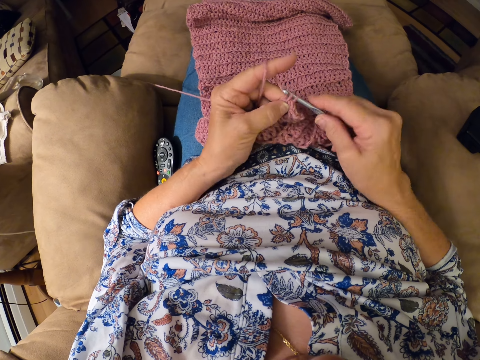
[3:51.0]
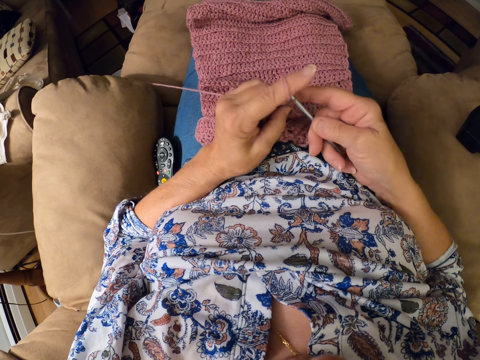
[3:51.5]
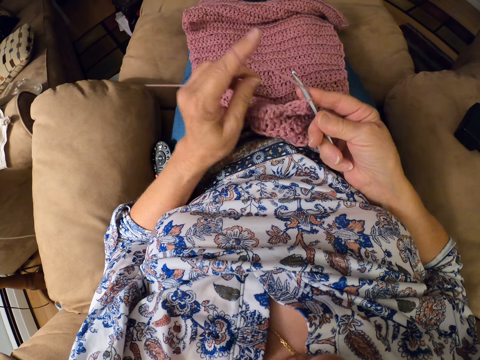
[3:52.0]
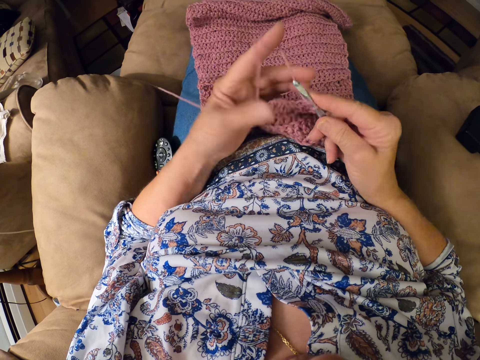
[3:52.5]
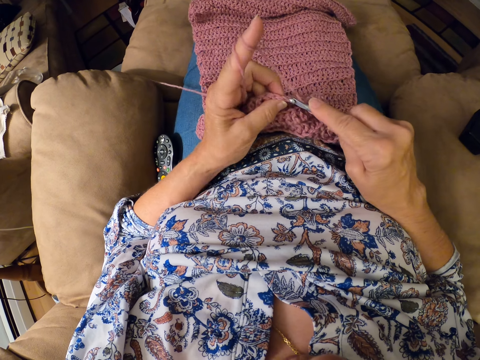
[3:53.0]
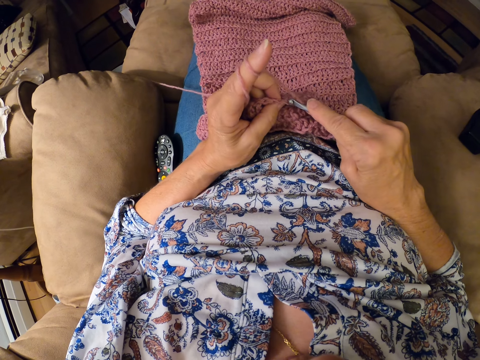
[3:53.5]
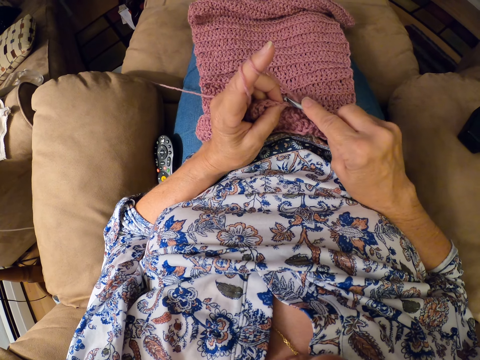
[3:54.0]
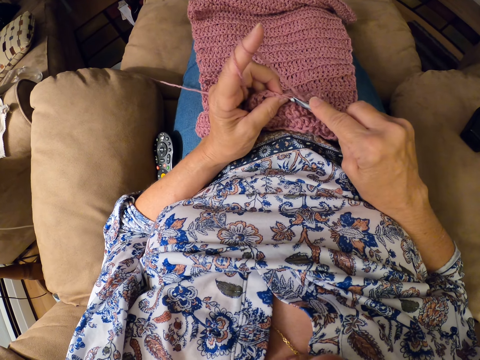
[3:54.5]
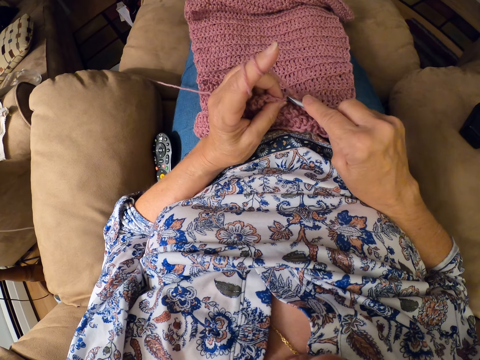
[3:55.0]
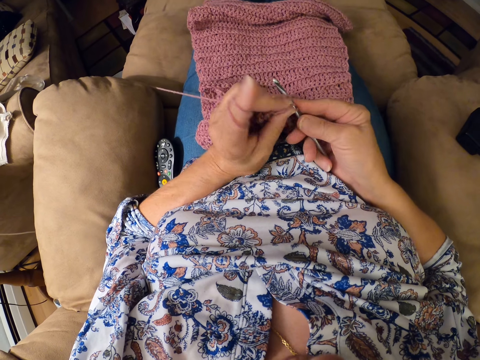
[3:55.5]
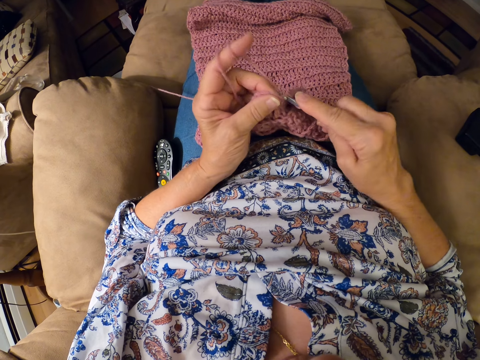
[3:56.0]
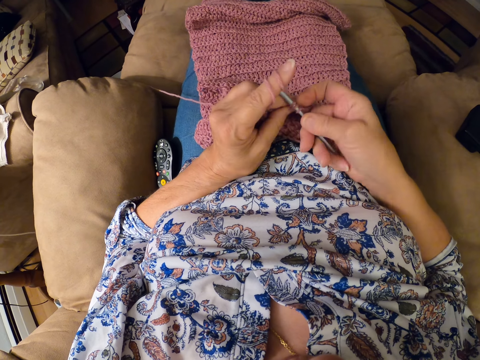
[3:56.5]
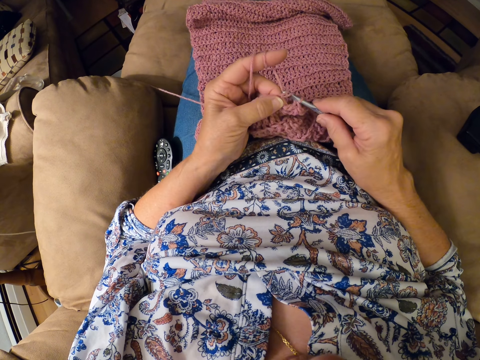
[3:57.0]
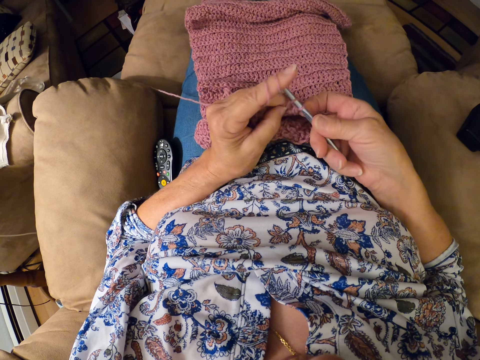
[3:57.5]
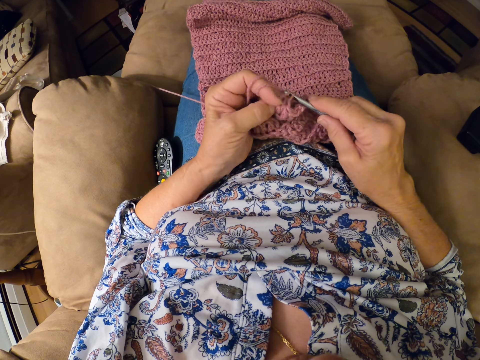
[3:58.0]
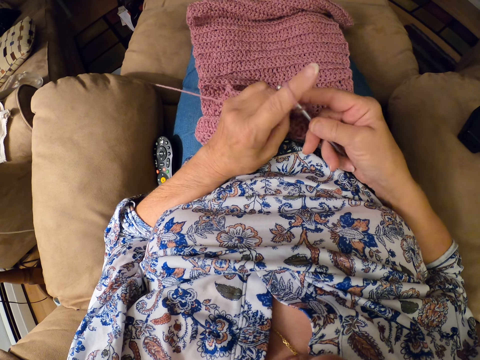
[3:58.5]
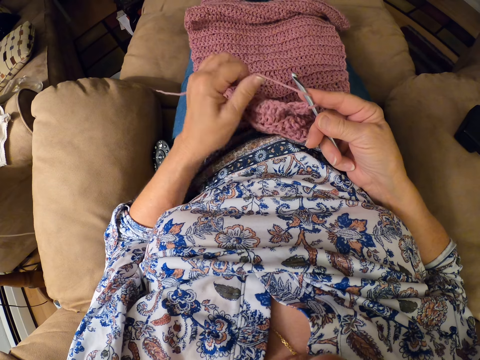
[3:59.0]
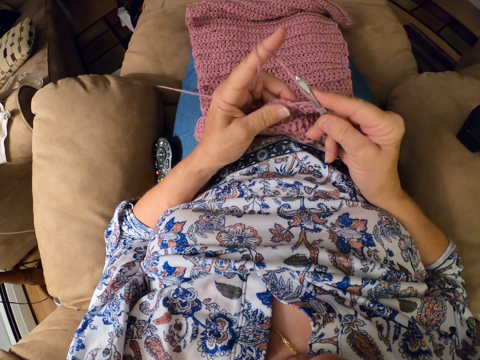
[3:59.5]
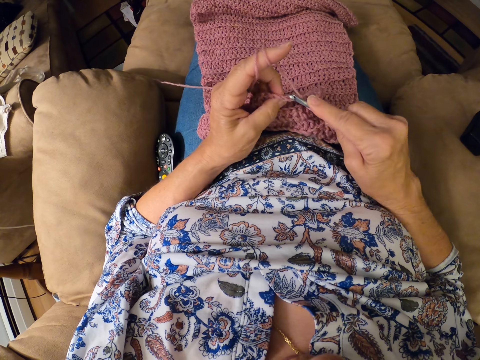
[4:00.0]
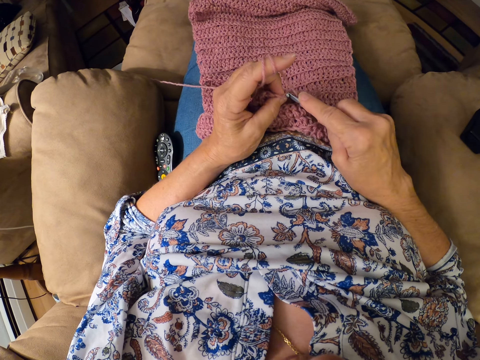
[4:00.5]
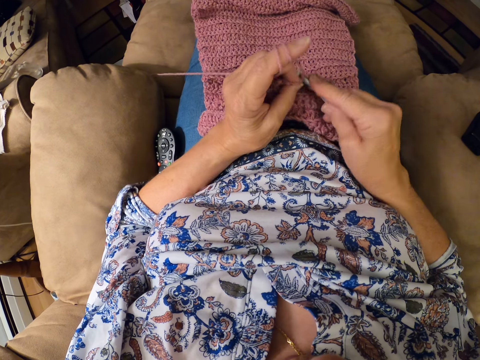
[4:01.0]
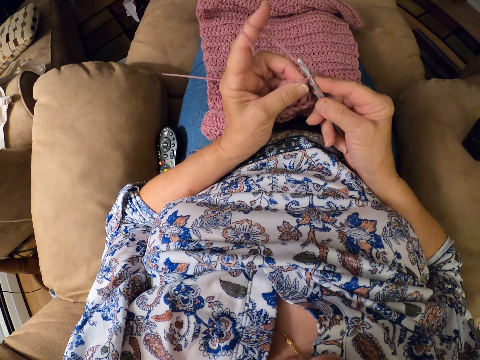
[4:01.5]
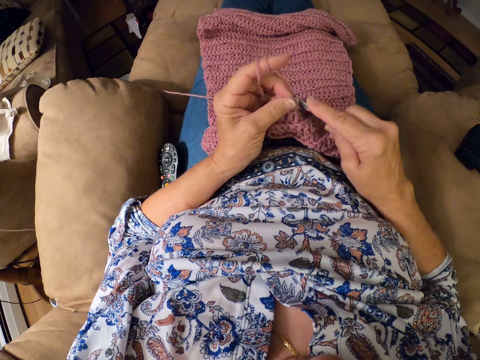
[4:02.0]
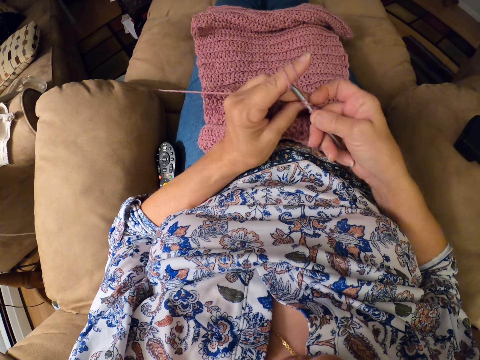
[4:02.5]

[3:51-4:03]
The camera wearer folds the yarn on her finger. She crochets the woolen fabric with a crochet hook.

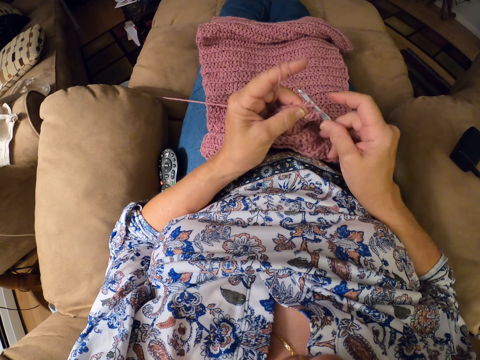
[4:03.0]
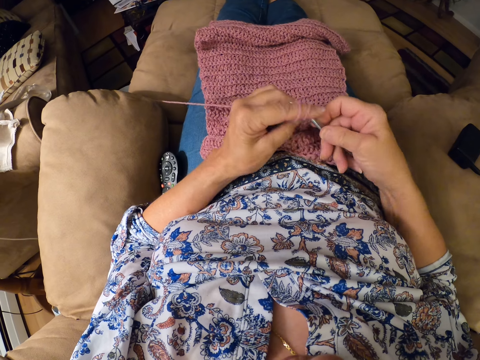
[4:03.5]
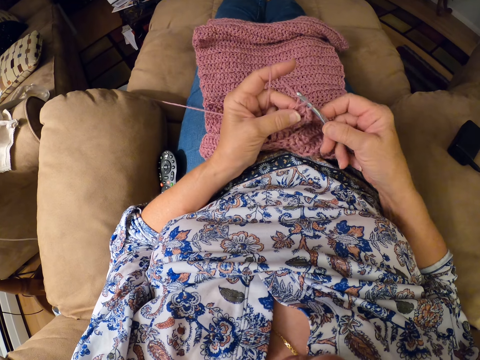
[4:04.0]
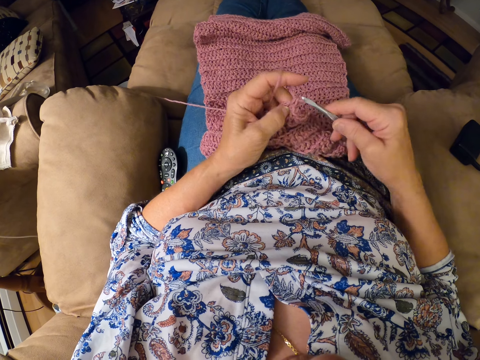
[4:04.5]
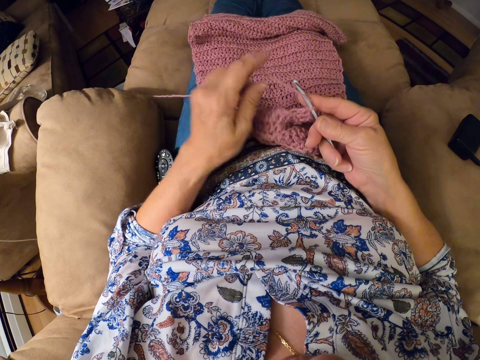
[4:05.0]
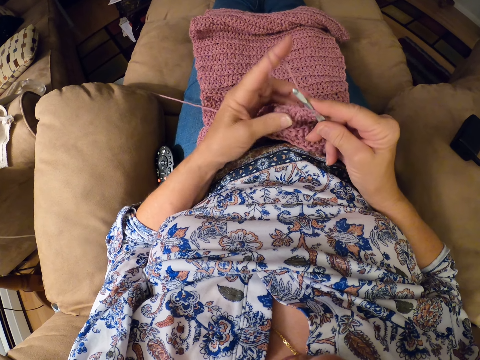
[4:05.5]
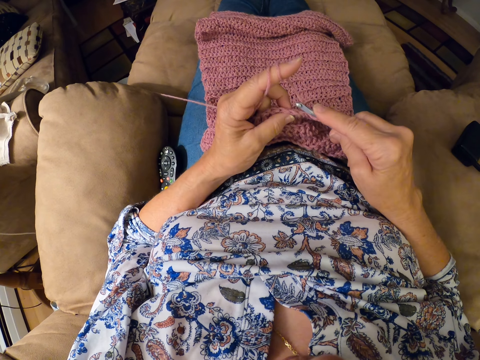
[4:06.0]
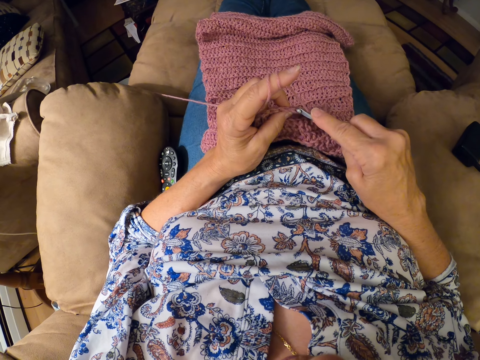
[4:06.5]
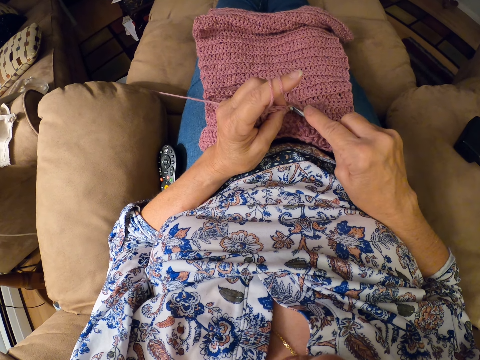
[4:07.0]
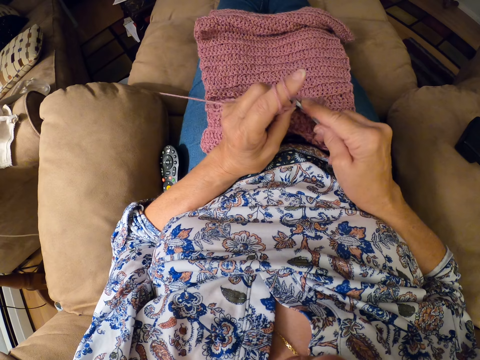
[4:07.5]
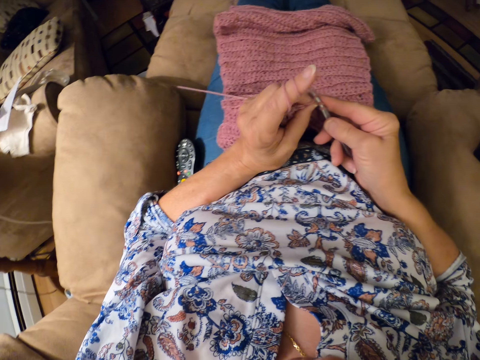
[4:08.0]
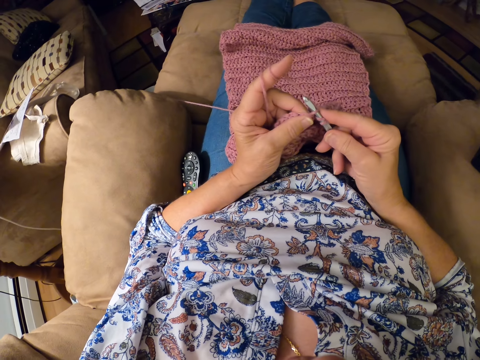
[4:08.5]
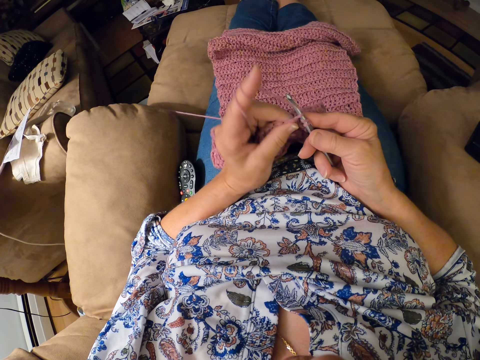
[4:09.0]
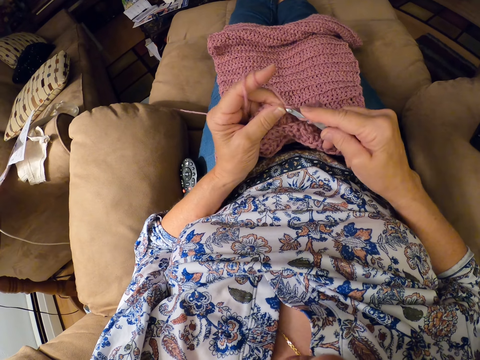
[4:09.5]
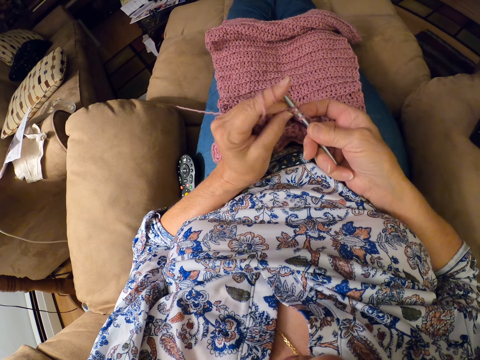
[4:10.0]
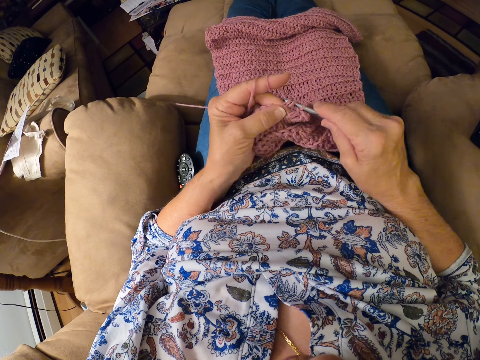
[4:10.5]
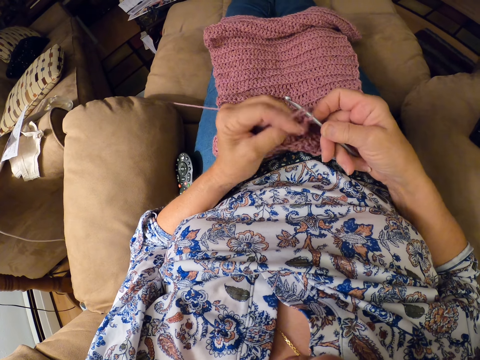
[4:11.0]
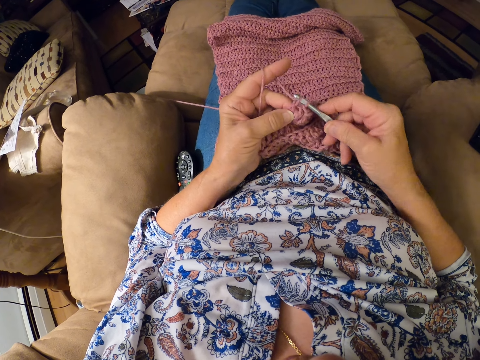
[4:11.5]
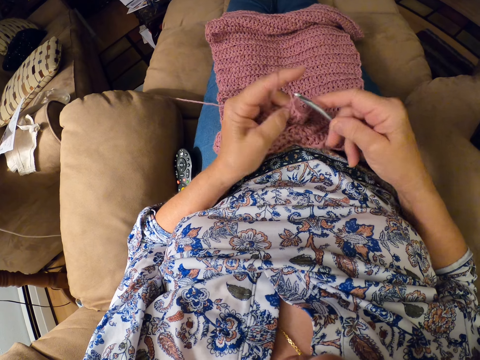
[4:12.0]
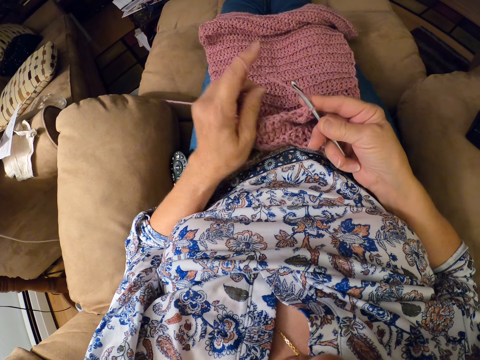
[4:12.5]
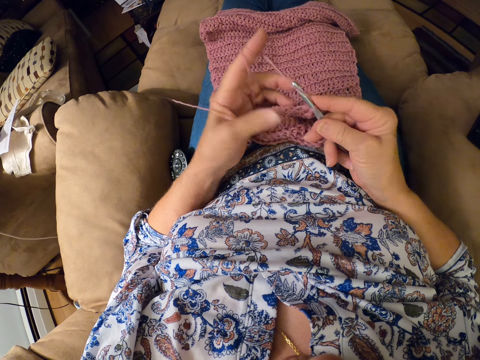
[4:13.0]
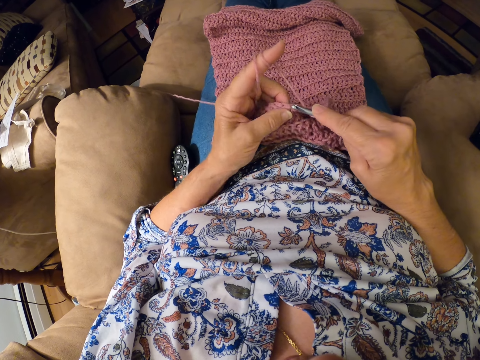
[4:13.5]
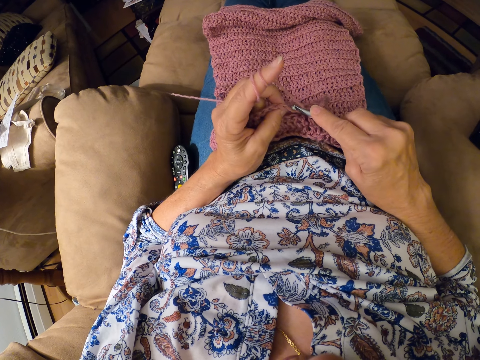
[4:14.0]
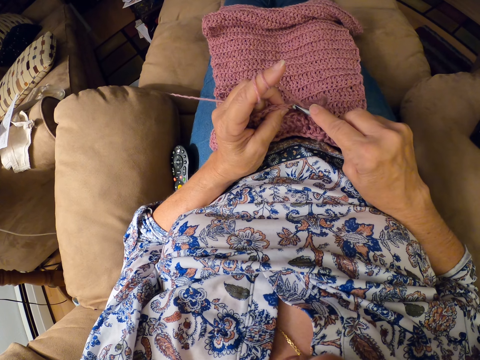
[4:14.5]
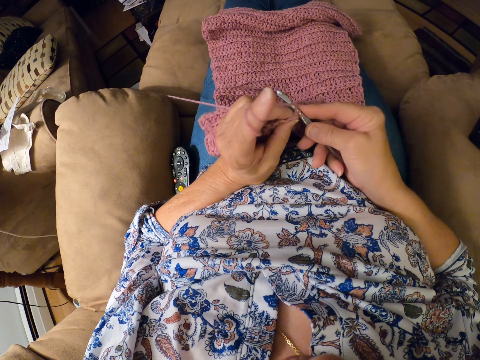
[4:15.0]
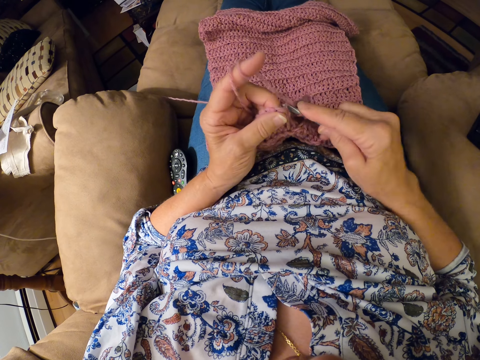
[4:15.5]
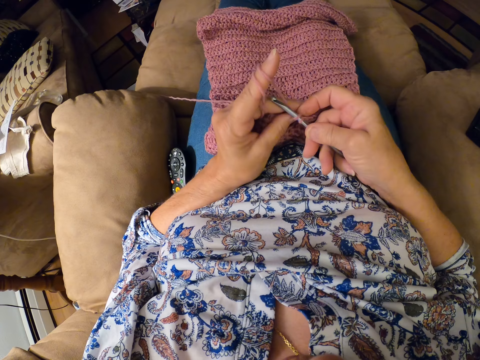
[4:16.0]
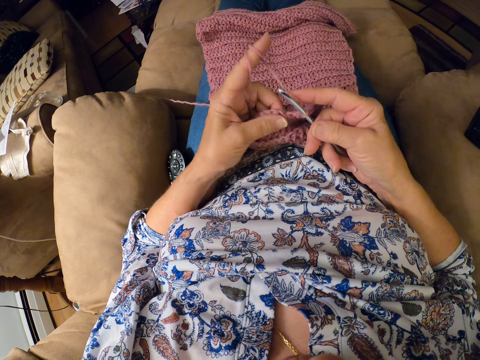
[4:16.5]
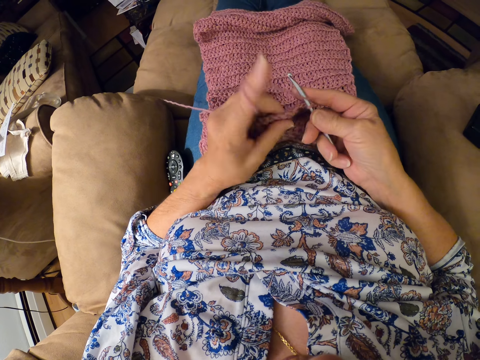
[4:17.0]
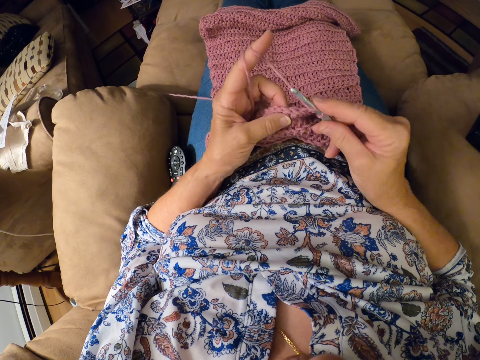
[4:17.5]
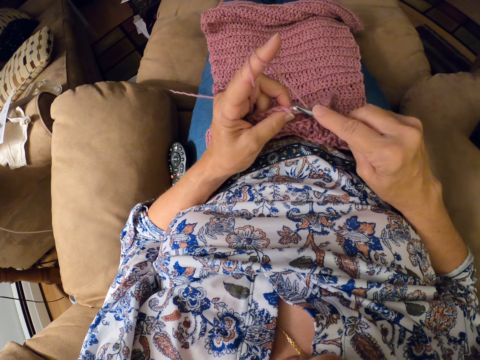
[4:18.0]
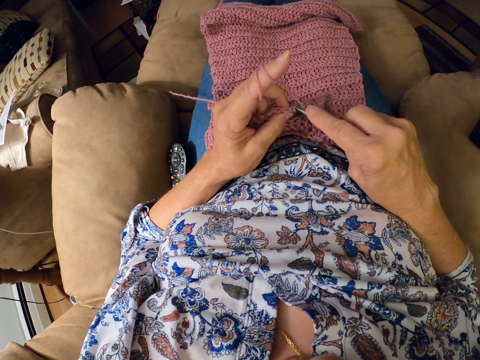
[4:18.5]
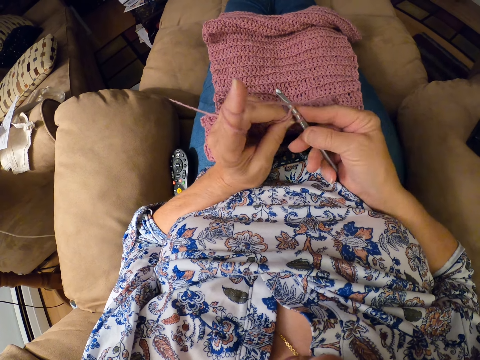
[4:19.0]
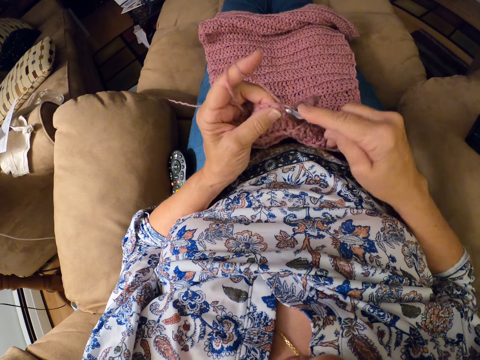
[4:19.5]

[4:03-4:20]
The camera wearer folds the yarn on her finger. She crochets the woolen fabric with a crochet hook. She folds the yarn on her finger. She crochets the woolen fabric with the crochet hook.
